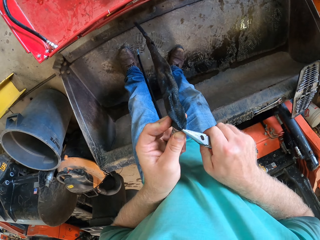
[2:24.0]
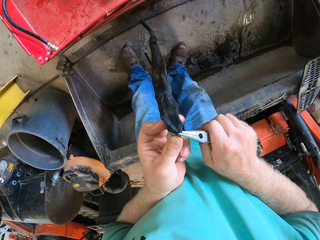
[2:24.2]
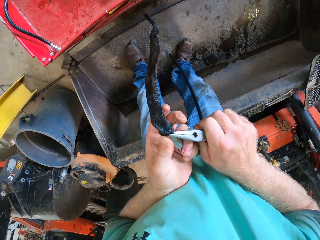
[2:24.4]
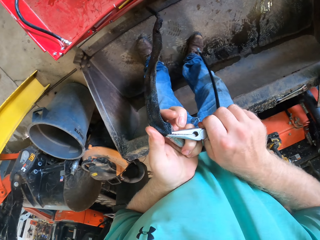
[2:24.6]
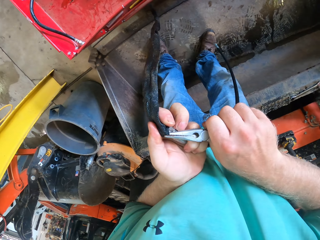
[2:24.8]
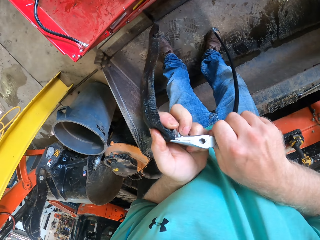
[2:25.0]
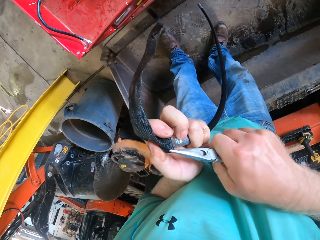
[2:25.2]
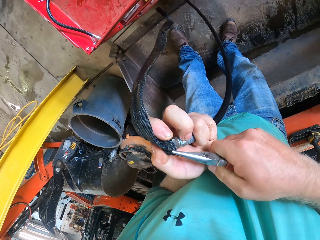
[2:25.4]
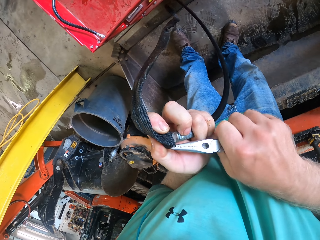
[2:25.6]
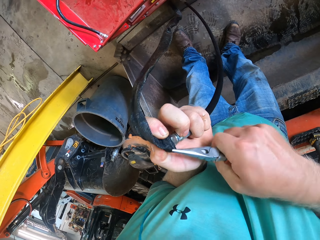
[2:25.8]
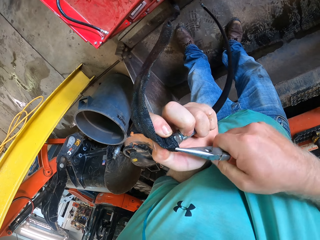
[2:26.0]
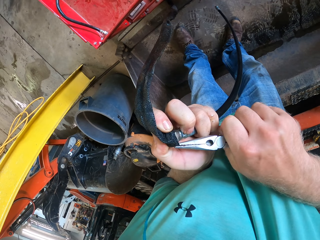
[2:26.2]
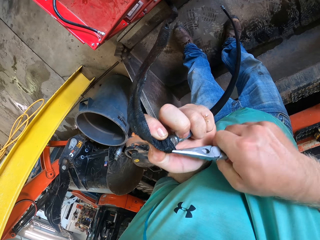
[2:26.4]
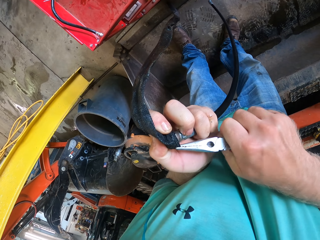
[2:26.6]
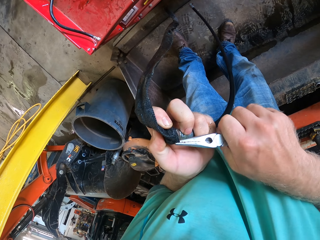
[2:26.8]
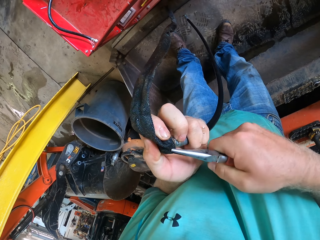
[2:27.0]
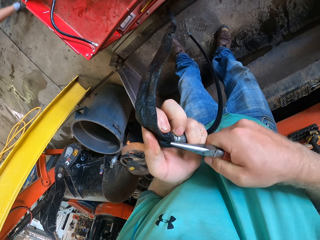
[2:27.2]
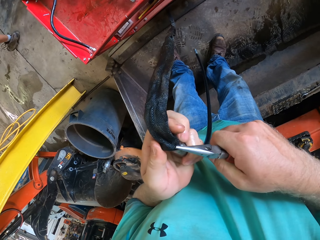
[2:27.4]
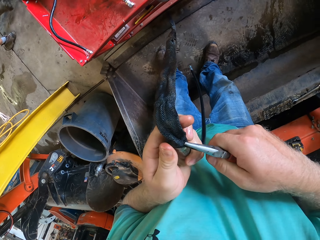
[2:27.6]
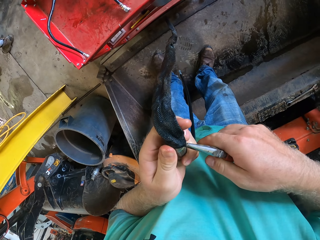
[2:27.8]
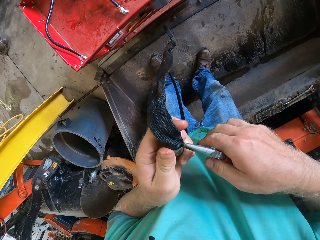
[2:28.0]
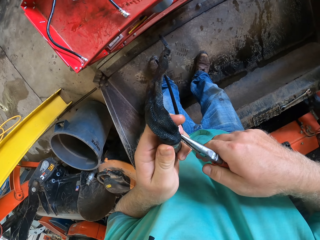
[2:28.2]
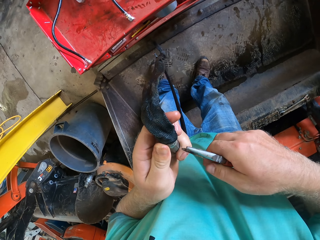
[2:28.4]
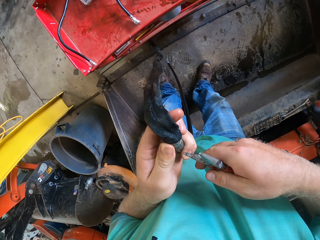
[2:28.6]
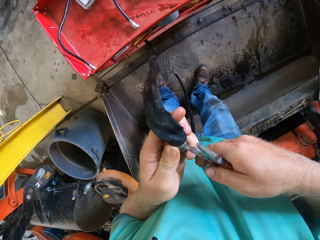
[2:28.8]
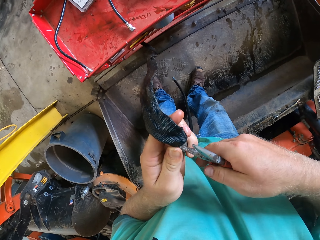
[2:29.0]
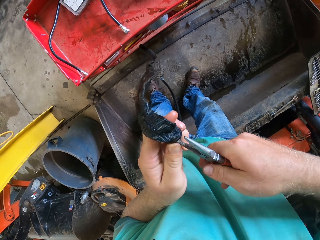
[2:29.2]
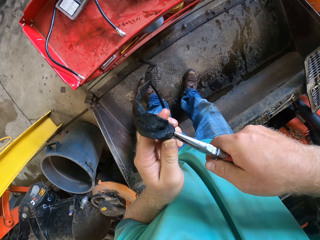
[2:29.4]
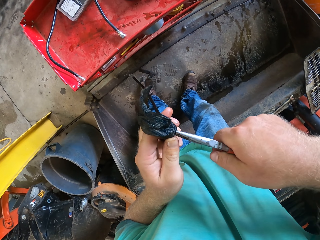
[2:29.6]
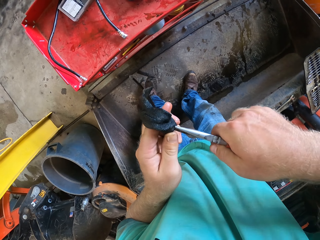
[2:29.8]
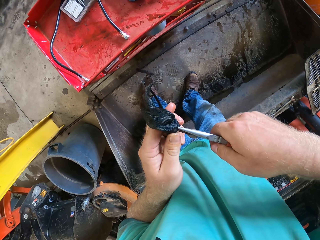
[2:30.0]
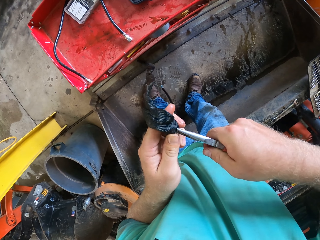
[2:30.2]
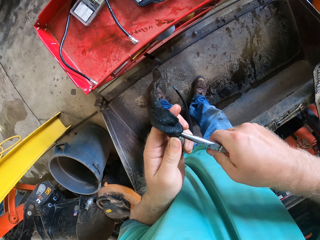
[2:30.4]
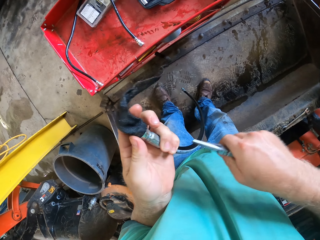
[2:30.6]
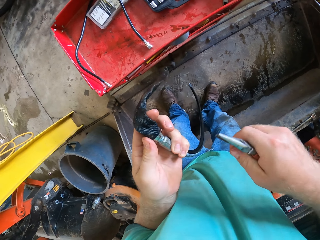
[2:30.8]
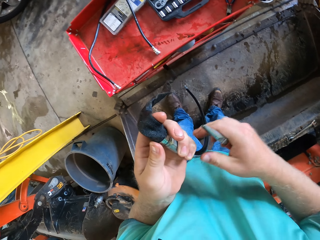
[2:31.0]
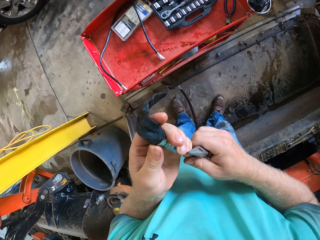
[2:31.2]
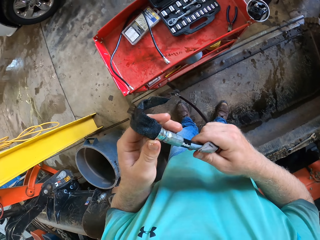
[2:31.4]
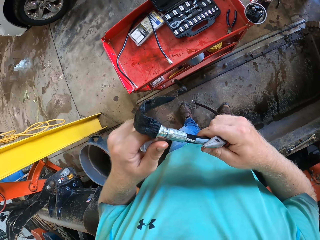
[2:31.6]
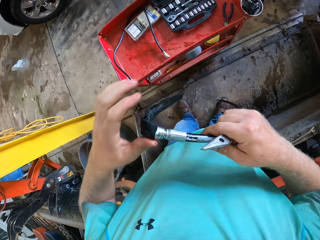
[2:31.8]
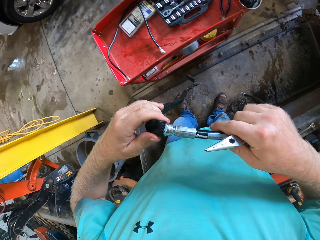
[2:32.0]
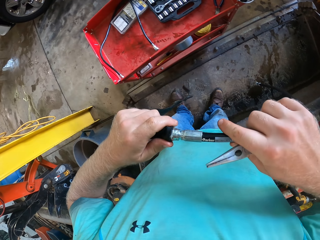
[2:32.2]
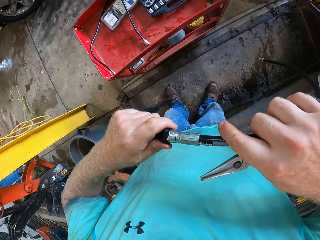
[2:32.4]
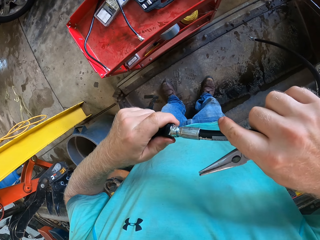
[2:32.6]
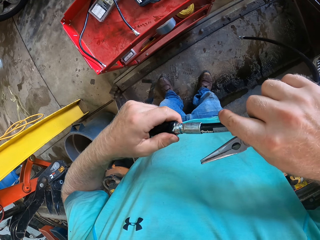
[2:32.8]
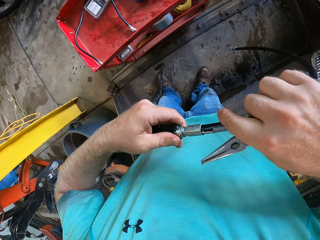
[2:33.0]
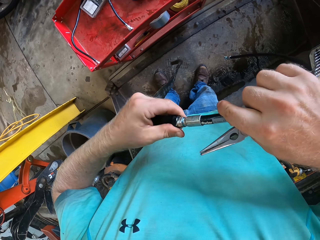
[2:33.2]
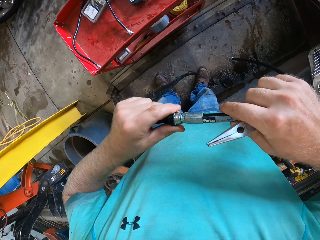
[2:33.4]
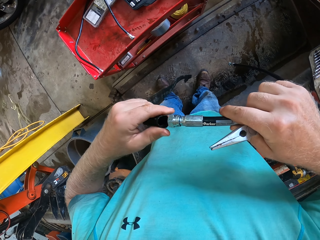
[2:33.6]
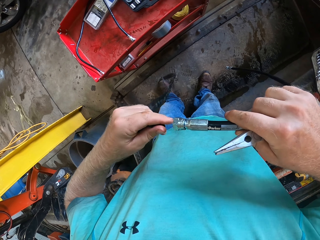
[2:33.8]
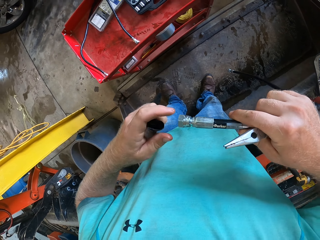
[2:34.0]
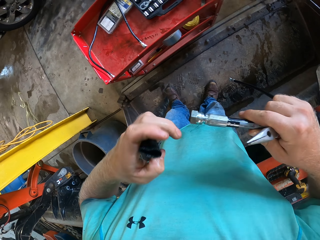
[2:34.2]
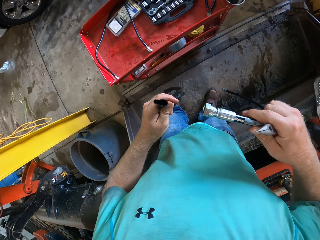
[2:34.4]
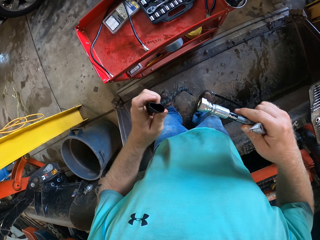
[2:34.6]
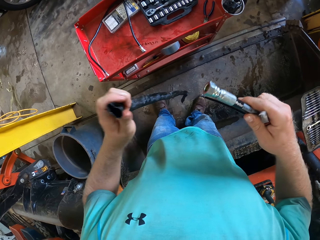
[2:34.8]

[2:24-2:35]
The camera wearer fixes the wire cable in a plastic cover.

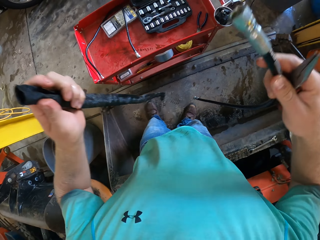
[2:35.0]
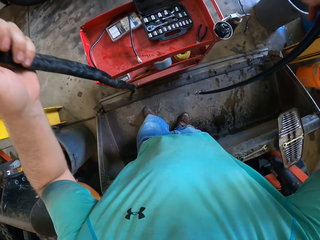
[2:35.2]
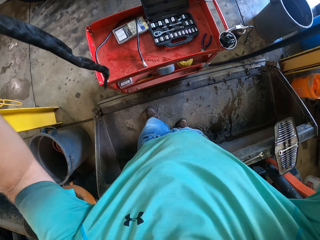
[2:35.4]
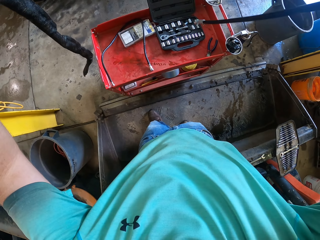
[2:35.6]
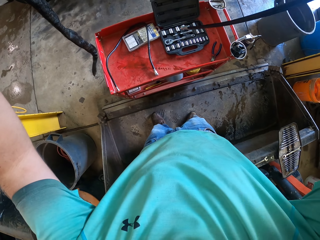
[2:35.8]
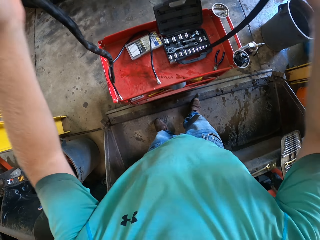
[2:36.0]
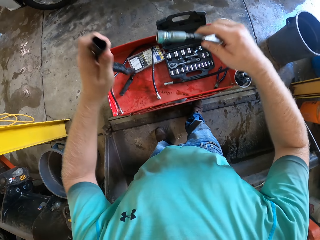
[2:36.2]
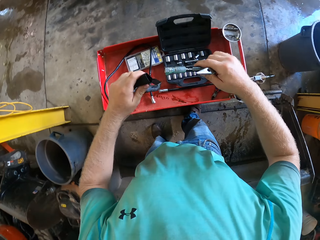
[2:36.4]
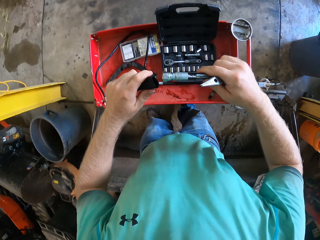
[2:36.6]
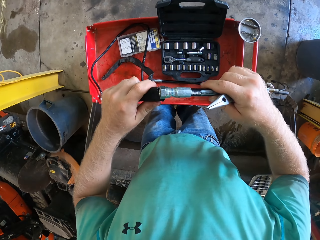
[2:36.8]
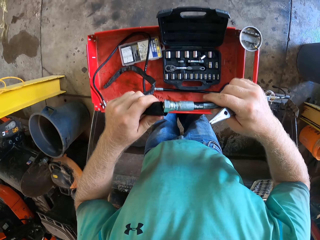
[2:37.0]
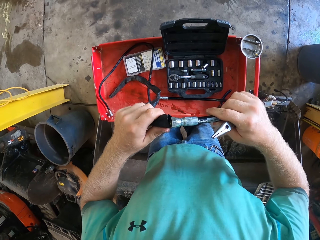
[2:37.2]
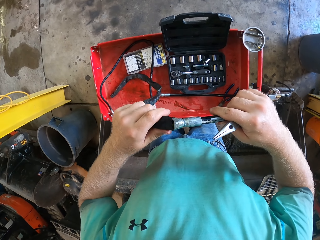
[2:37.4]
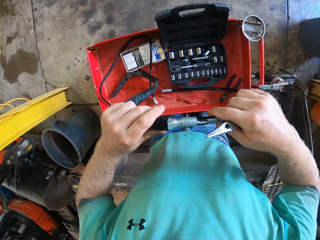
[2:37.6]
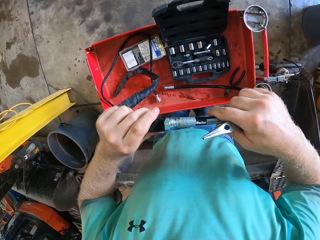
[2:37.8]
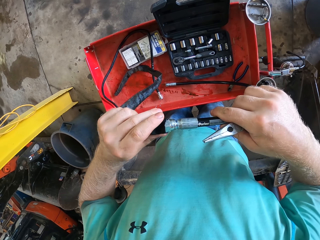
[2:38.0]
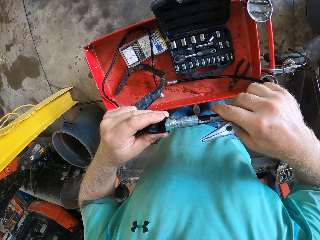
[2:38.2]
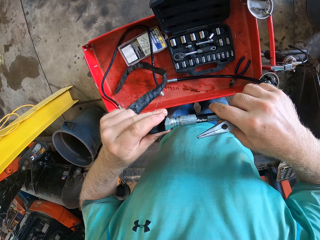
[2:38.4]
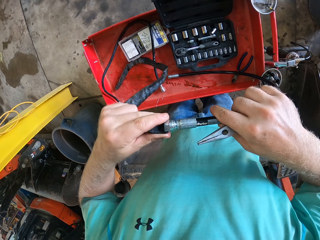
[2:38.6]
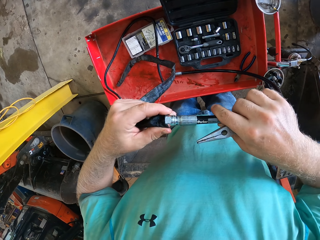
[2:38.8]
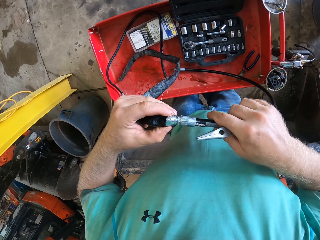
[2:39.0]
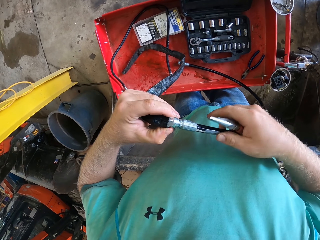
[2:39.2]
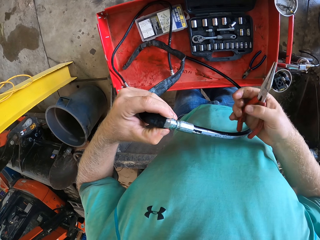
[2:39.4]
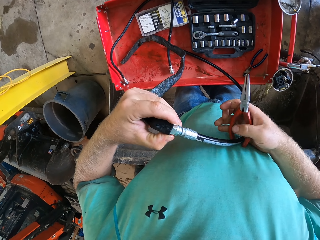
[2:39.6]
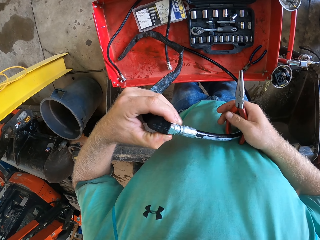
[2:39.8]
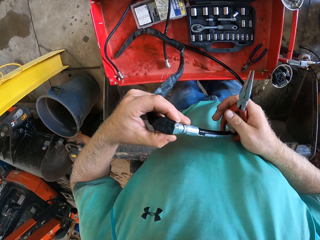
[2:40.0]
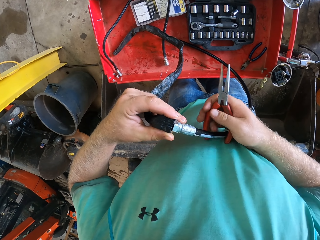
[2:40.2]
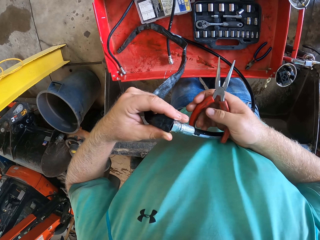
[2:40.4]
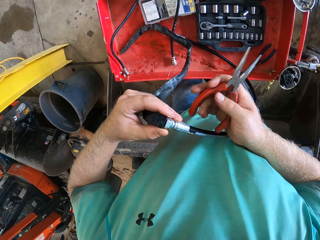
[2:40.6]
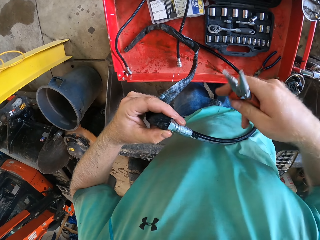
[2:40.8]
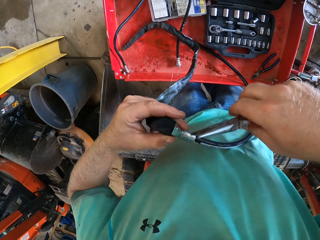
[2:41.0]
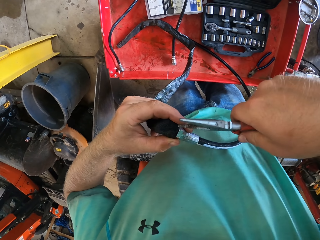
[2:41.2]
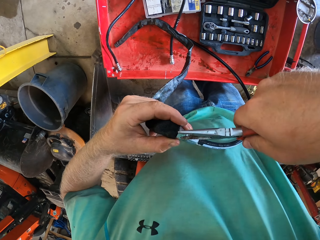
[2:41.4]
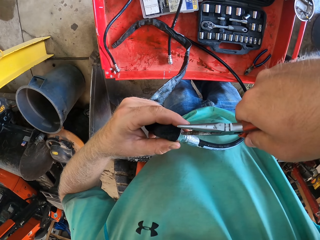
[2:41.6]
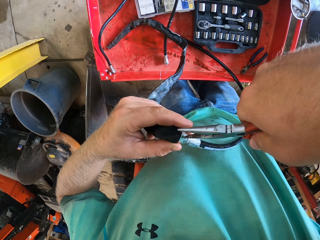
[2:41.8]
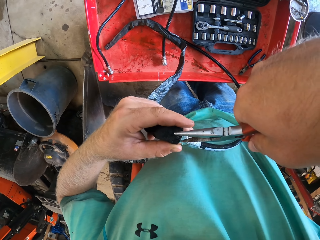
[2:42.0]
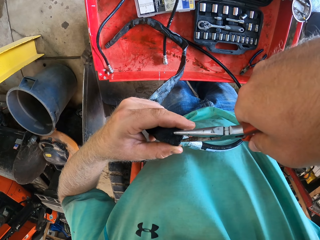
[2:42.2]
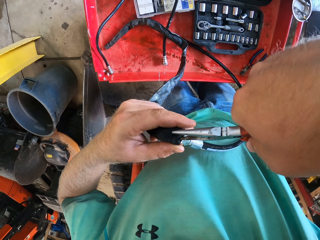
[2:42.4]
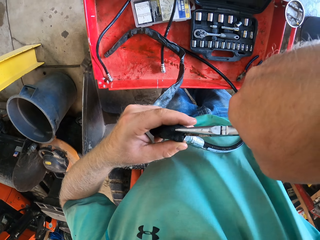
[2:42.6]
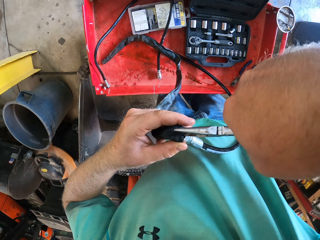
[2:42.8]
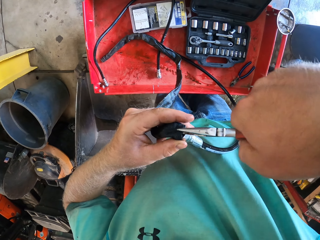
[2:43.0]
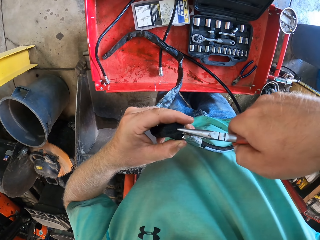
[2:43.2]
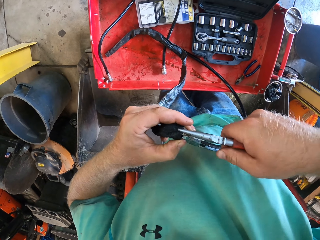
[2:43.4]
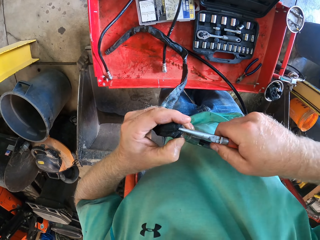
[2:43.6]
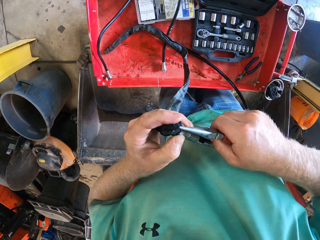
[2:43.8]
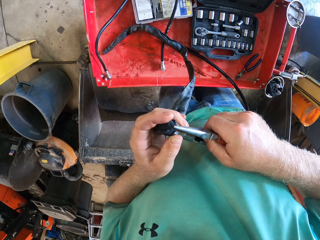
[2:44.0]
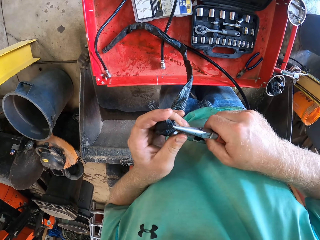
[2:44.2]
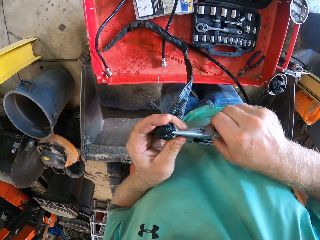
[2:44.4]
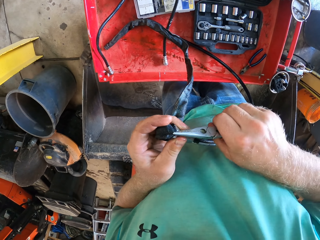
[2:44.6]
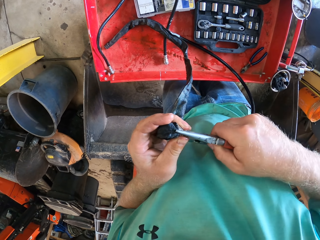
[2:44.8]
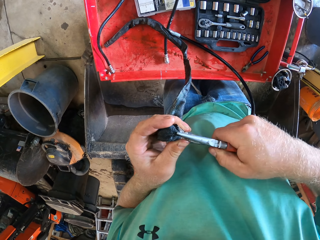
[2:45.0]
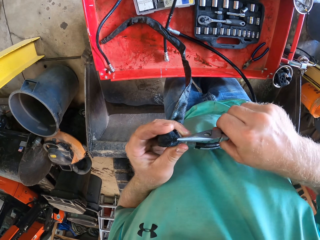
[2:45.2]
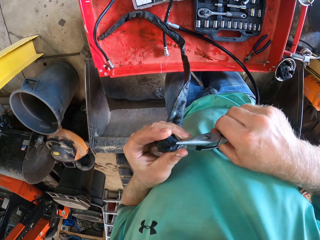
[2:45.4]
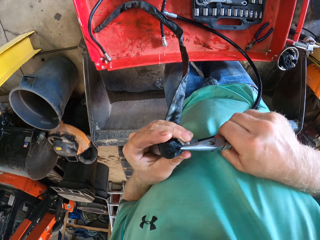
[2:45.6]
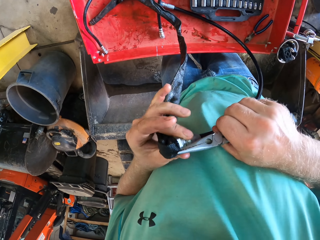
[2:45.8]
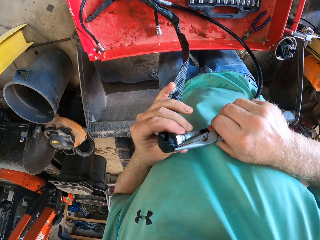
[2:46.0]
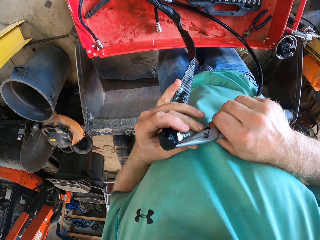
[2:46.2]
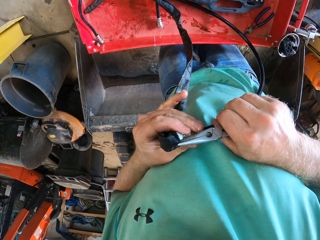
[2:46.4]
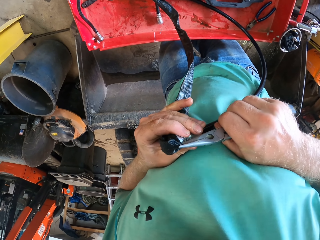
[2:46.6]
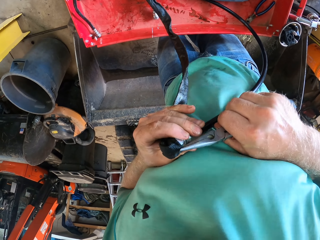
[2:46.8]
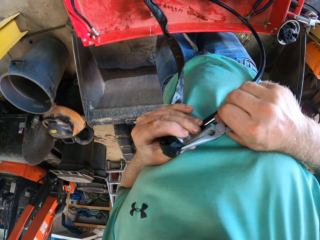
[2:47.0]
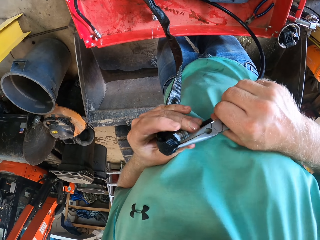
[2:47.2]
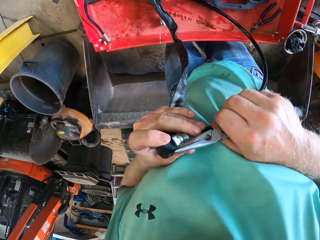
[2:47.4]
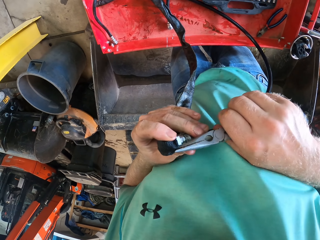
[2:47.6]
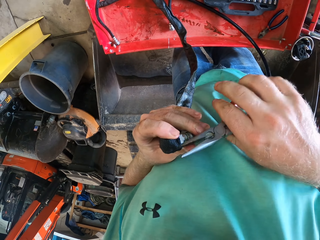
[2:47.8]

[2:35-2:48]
The camera wearer pulls the wire cables. They fix the wire cable in a plastic cover. They cut the plastic cover with scissors.
